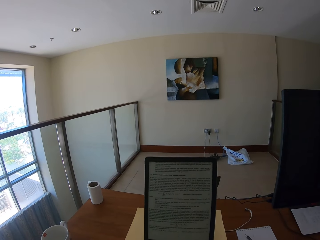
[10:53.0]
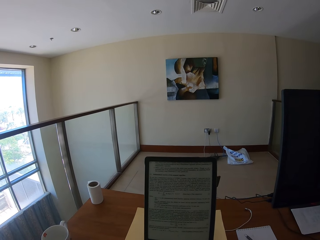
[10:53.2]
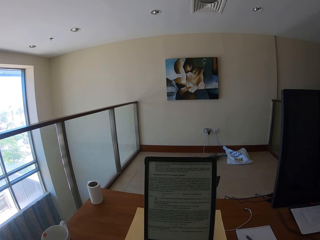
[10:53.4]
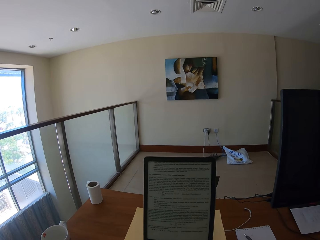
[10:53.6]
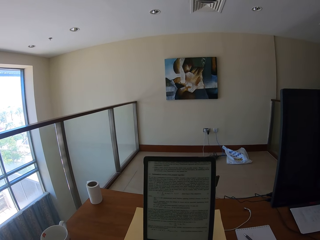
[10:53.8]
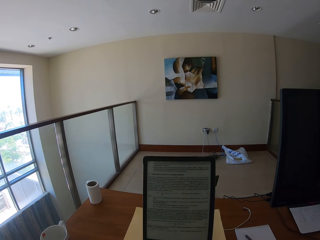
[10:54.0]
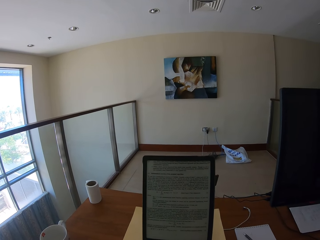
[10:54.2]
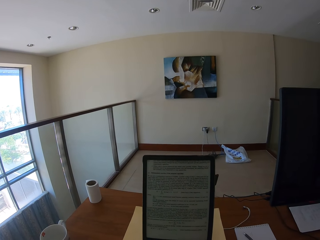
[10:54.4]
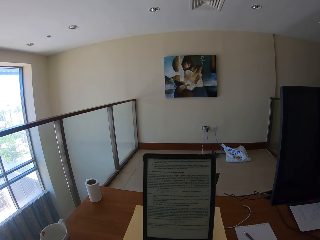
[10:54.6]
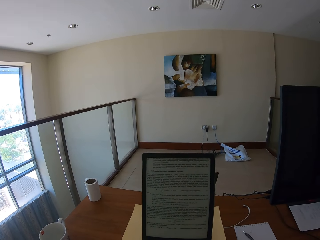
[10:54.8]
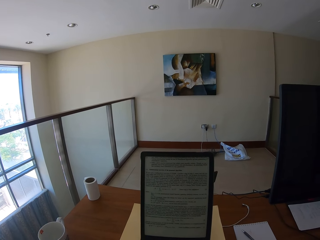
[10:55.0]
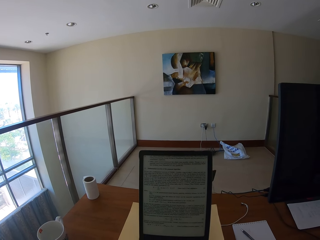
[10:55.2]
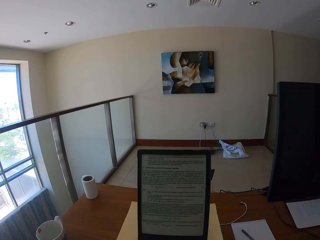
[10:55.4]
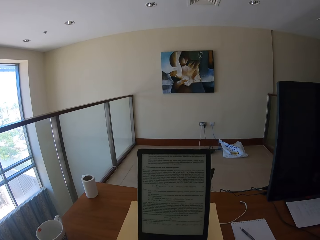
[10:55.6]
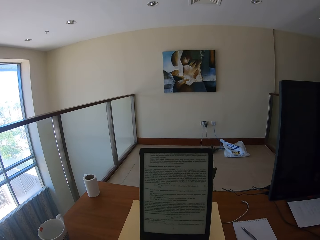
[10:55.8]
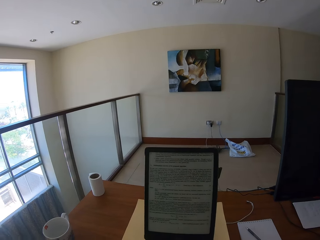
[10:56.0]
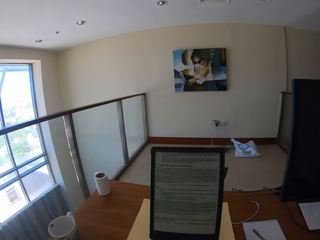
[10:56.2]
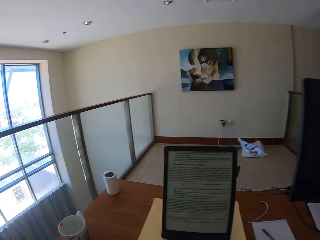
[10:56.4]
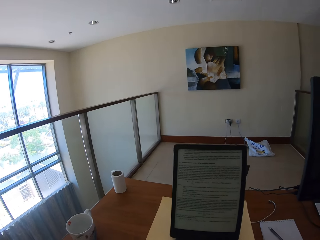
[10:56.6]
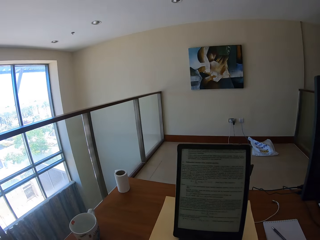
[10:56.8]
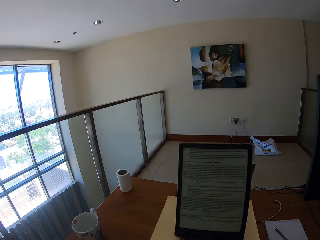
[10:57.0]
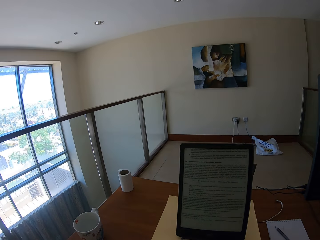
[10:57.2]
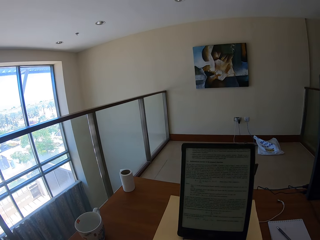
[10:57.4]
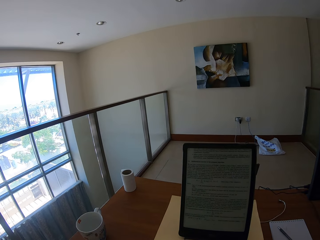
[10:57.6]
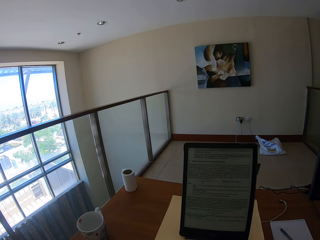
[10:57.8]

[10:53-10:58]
The camera wearer reads from a tablet.

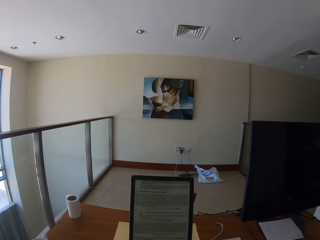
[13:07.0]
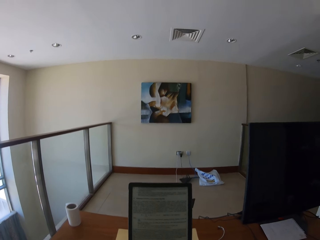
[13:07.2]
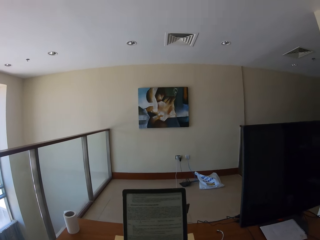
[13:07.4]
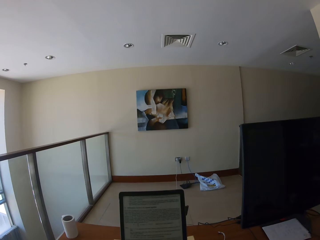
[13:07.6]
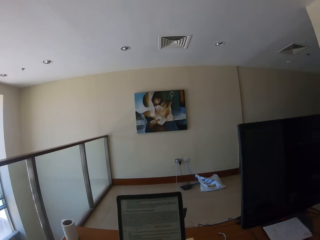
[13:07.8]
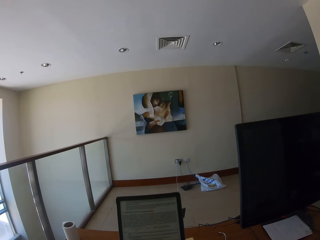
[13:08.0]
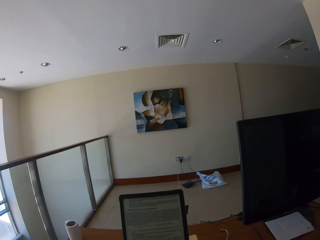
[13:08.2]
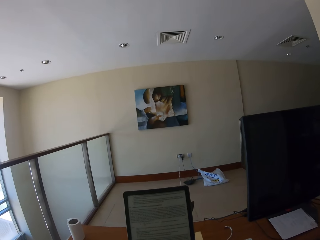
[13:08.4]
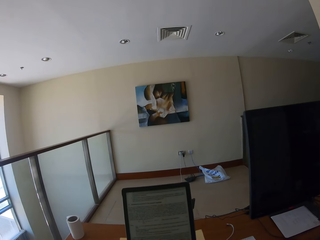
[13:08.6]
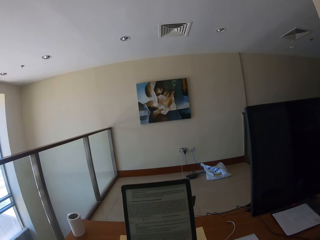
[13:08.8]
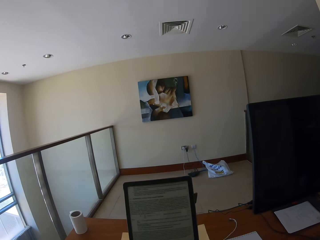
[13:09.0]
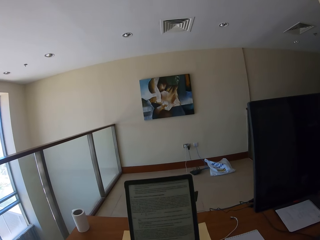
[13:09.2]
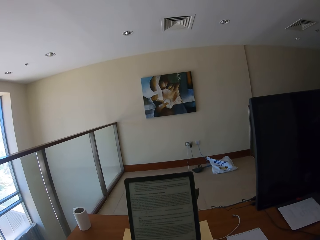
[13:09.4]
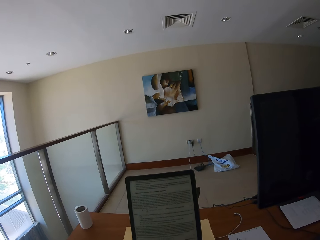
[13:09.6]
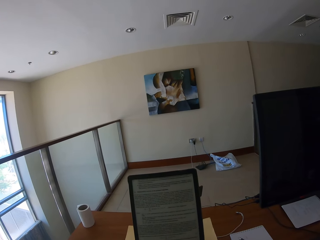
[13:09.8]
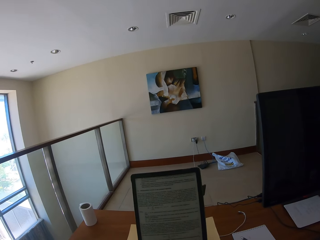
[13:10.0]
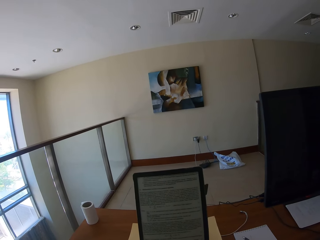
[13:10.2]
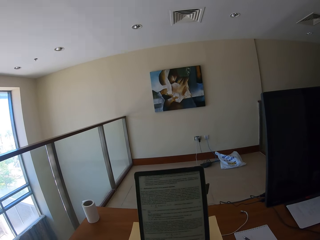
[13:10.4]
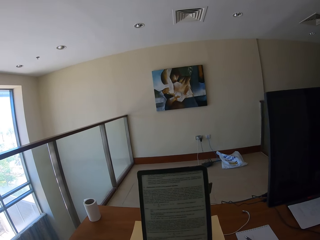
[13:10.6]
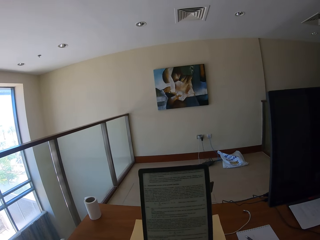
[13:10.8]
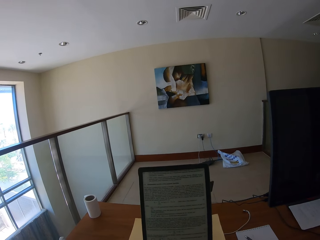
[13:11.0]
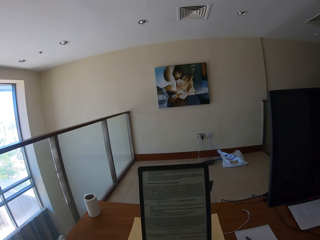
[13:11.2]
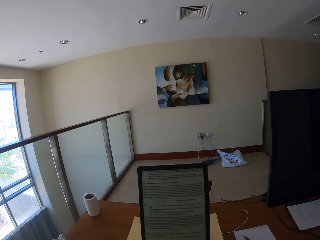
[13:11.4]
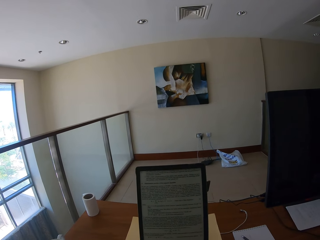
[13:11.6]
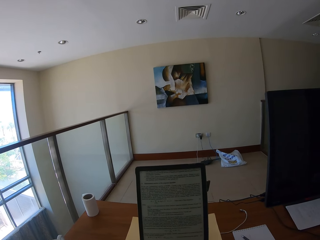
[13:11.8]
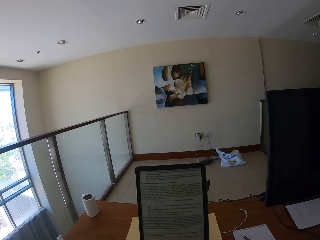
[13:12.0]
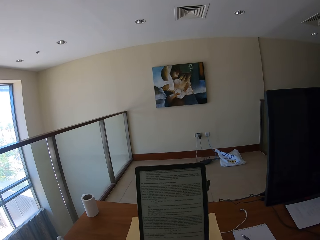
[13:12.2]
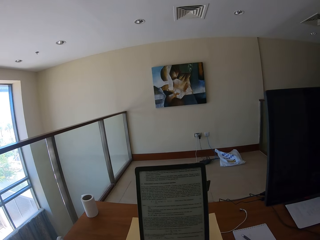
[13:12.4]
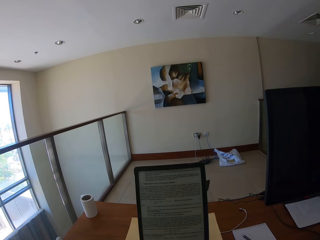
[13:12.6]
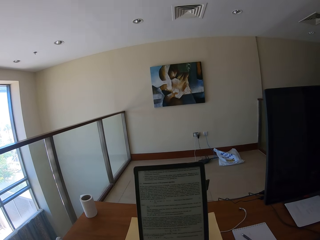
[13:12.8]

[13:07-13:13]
The camera wearer looks around.

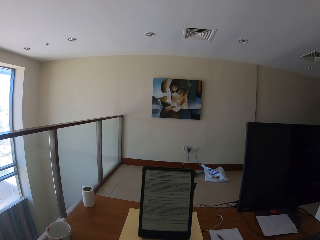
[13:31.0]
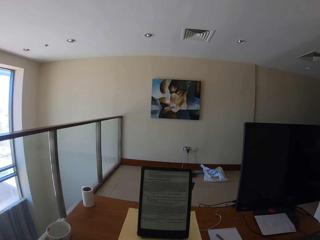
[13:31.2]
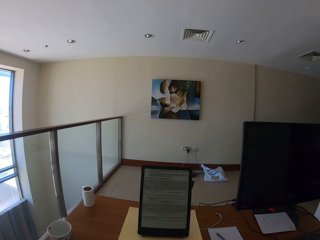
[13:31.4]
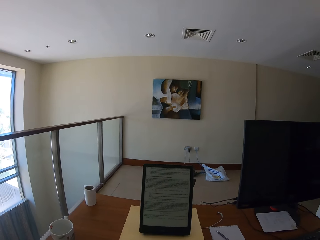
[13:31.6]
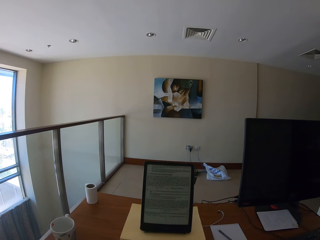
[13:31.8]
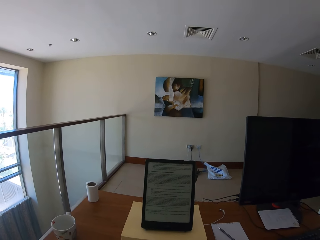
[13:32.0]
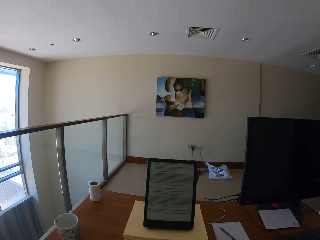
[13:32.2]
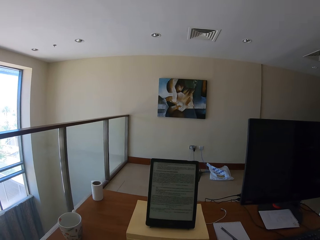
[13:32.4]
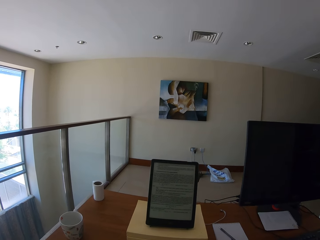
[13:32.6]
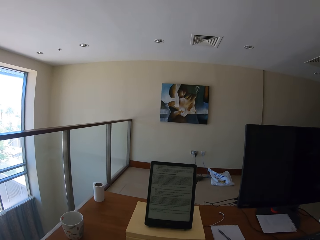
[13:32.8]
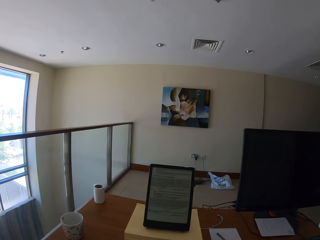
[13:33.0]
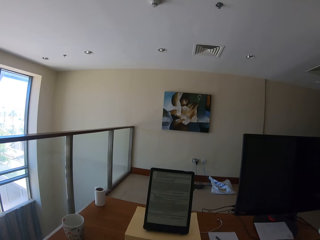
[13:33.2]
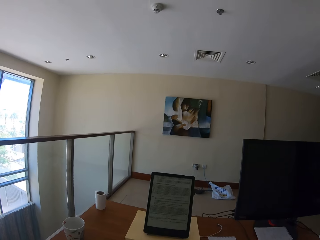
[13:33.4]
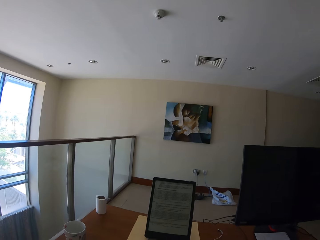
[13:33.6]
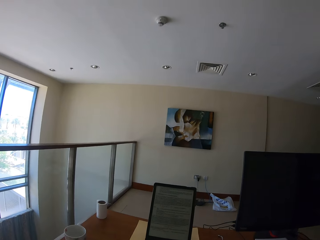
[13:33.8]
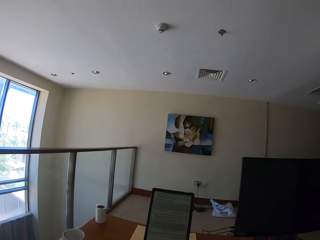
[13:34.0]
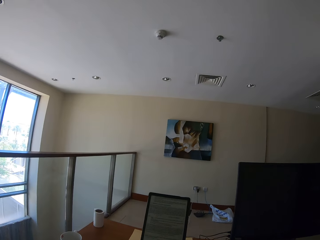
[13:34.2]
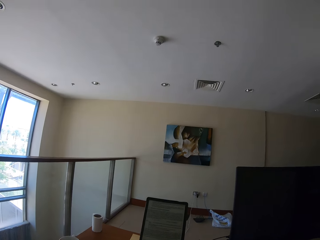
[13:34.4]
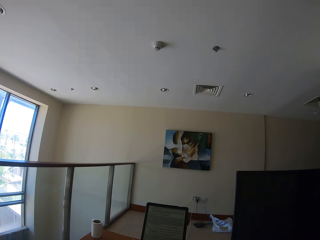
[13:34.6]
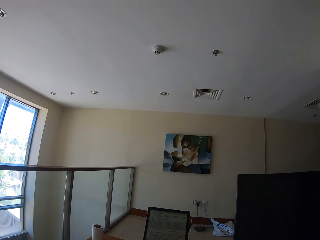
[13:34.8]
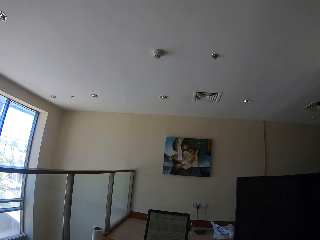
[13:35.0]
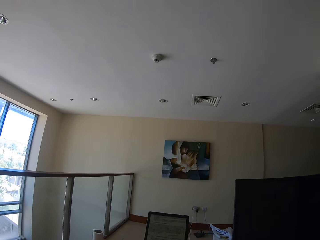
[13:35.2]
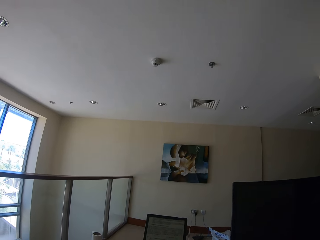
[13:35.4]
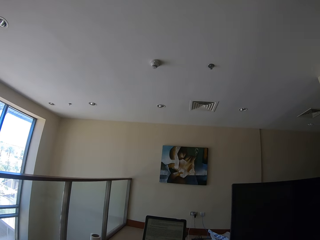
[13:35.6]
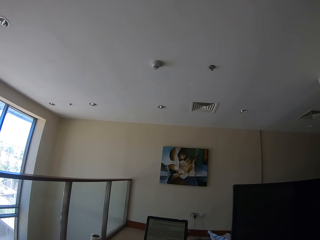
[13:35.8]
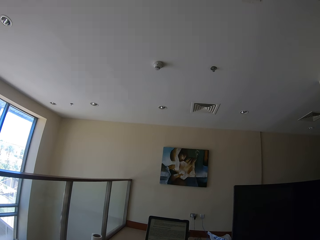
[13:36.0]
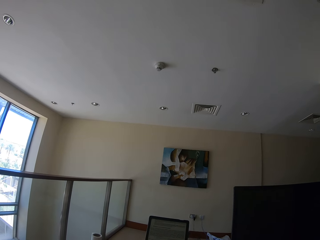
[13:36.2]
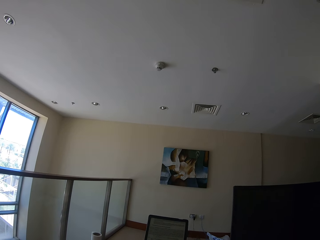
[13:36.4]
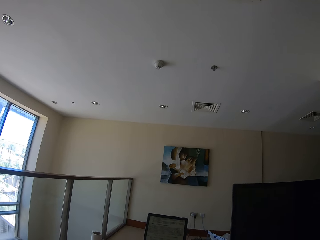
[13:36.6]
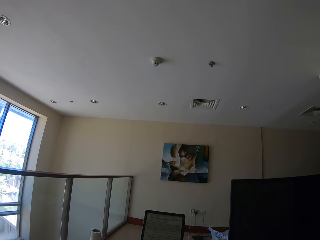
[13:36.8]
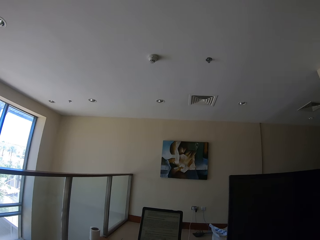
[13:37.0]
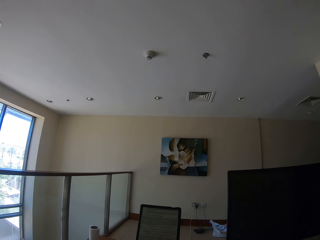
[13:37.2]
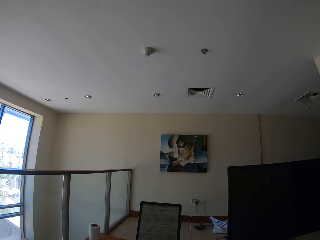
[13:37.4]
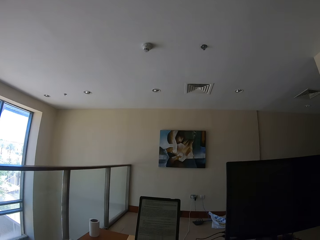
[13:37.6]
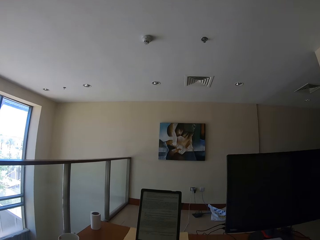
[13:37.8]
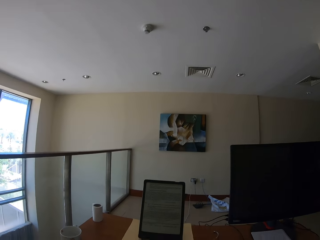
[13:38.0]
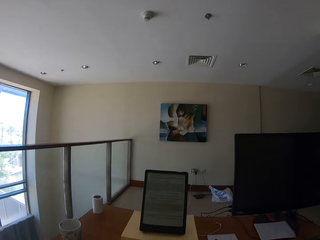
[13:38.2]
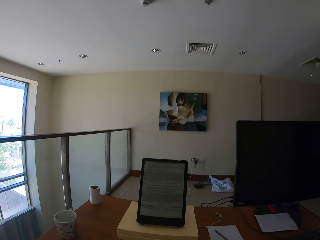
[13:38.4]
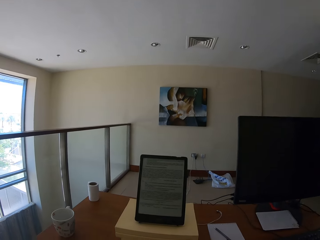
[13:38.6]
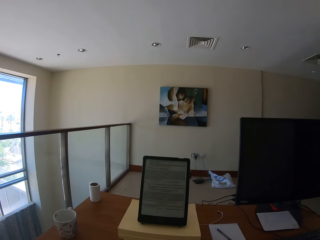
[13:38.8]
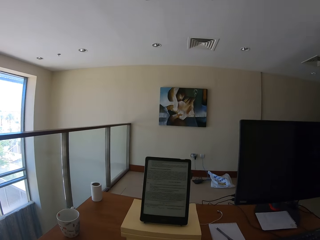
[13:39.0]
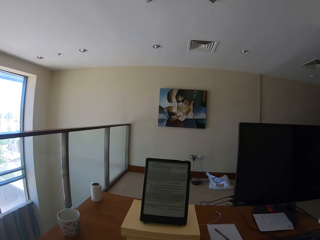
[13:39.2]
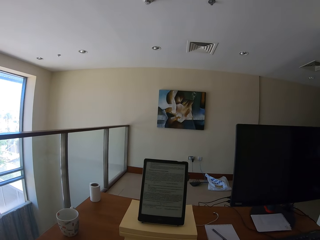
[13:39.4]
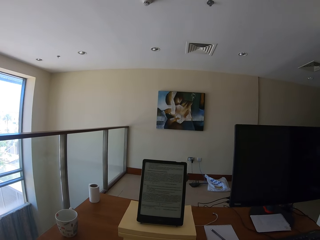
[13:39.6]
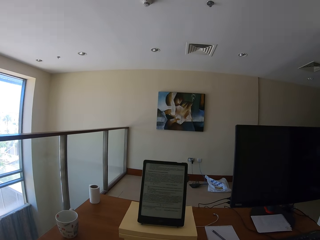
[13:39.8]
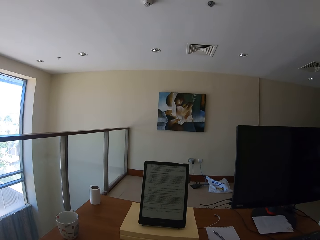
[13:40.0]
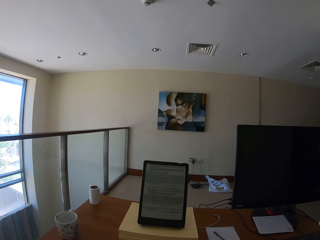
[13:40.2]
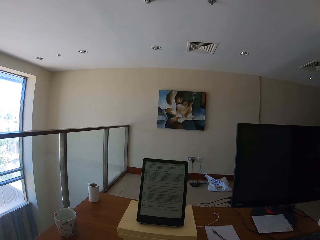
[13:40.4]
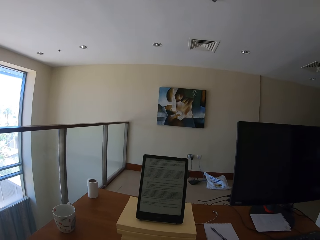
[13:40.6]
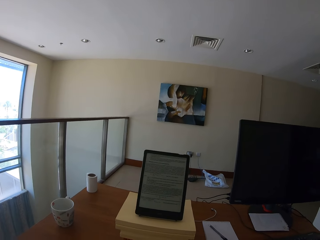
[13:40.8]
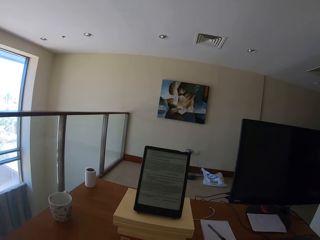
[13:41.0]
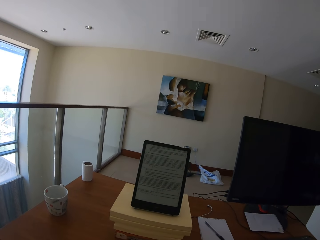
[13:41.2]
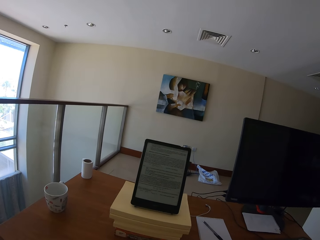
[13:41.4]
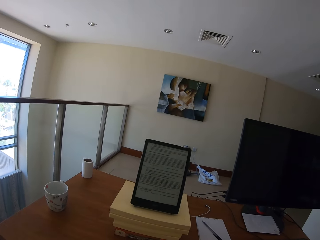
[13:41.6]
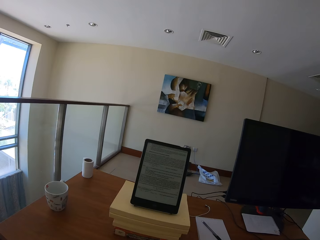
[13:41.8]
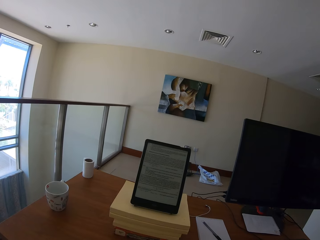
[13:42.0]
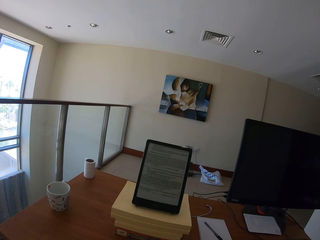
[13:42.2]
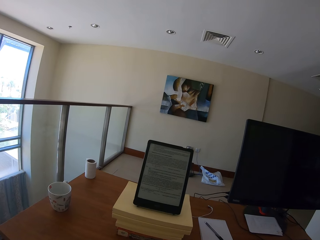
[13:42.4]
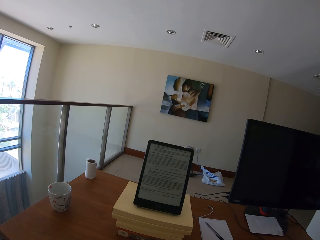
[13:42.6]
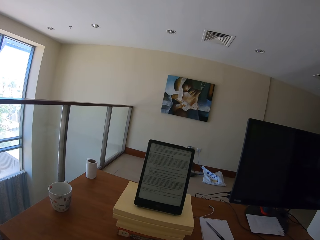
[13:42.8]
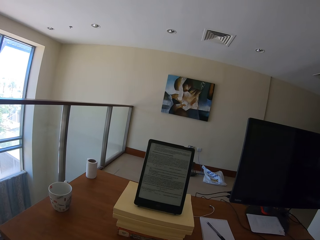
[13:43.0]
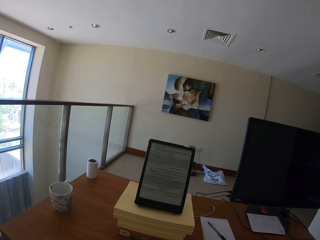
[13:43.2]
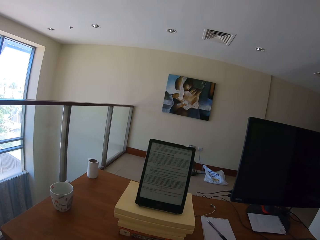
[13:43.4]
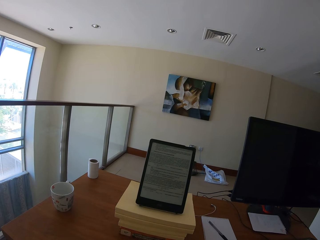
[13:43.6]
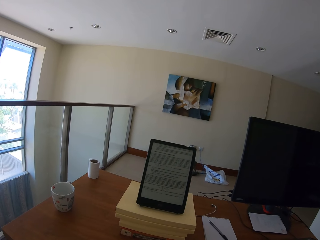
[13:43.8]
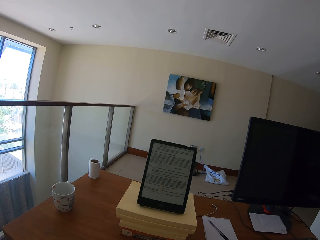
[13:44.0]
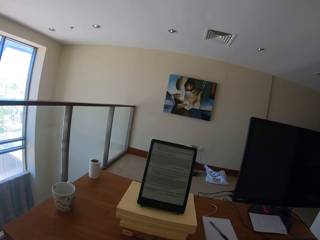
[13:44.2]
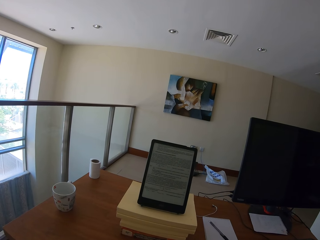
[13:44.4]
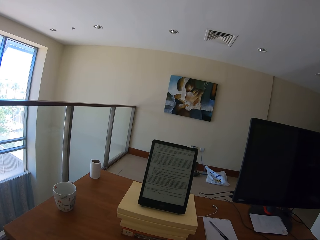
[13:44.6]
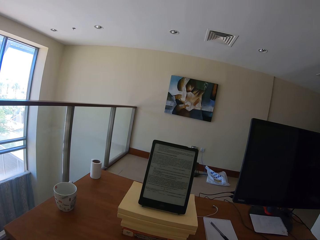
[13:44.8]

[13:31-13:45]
The camera wearer reads from a tablet. They look around. They read from the tablet.
